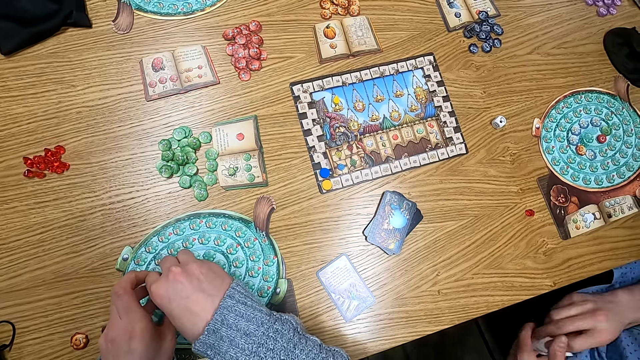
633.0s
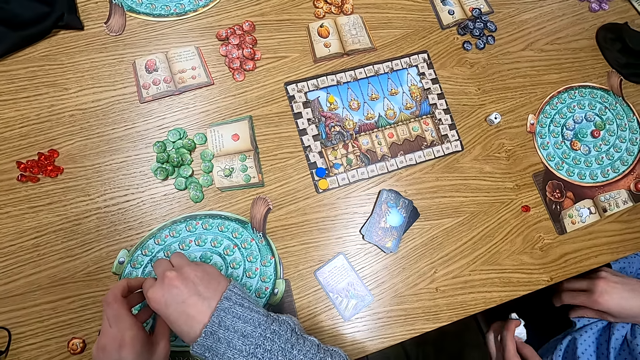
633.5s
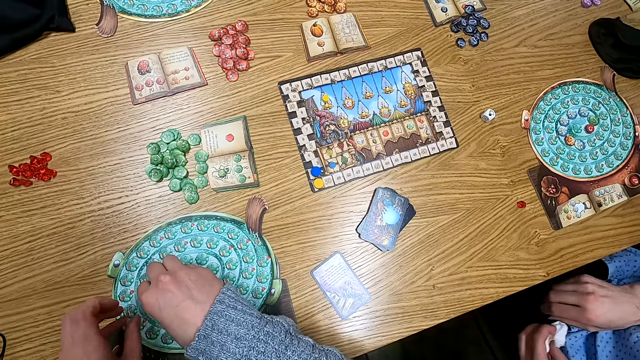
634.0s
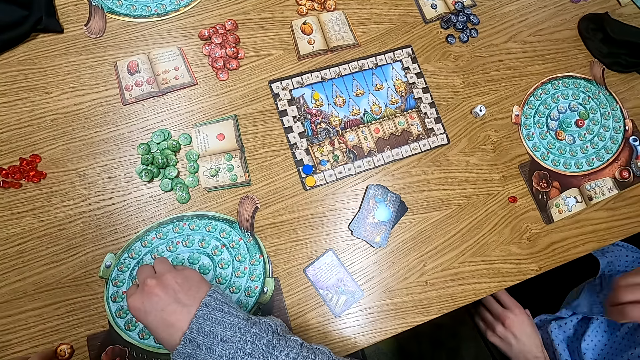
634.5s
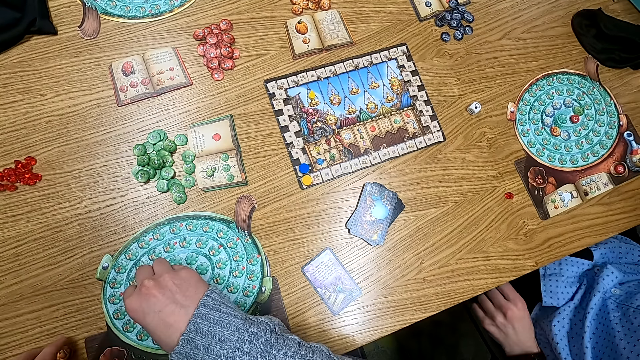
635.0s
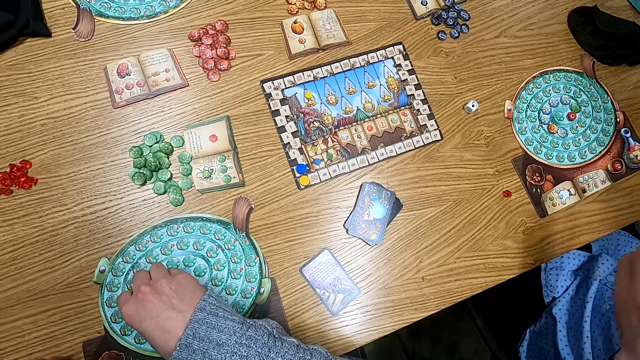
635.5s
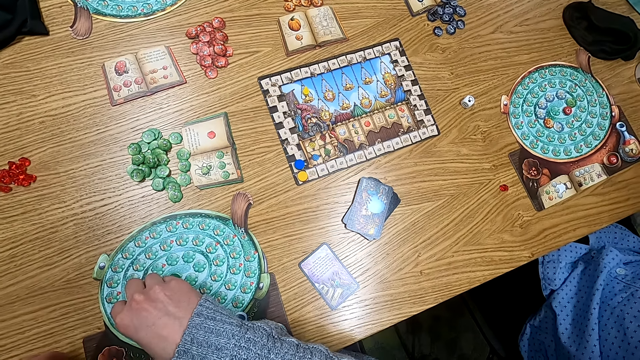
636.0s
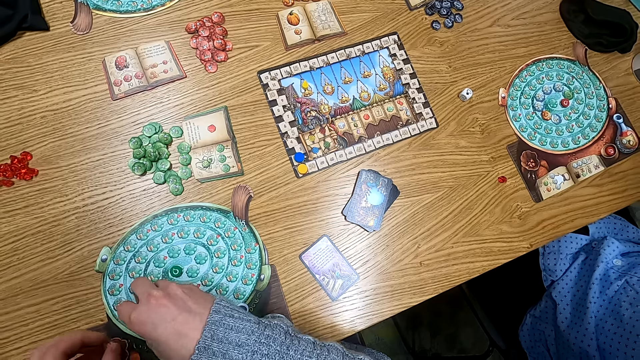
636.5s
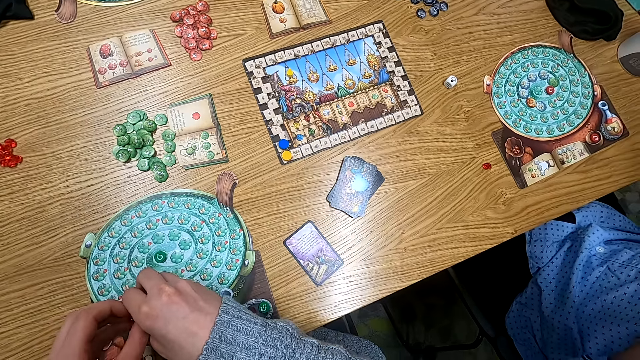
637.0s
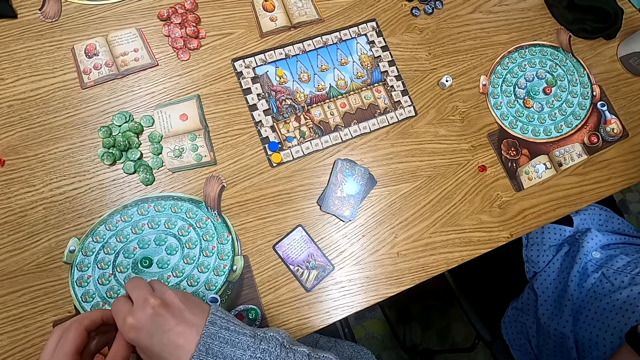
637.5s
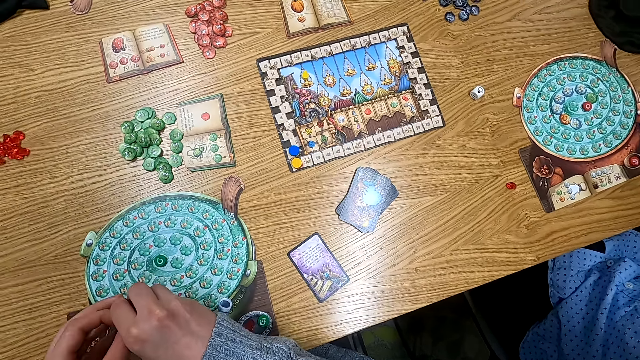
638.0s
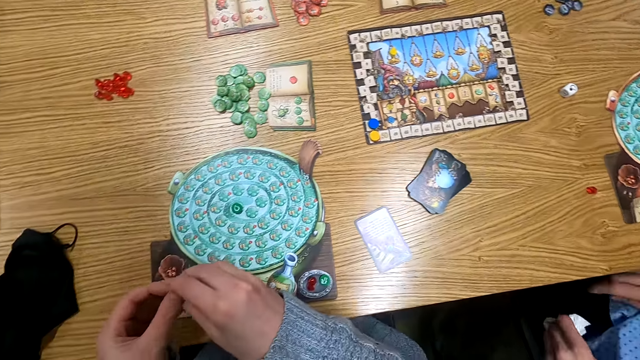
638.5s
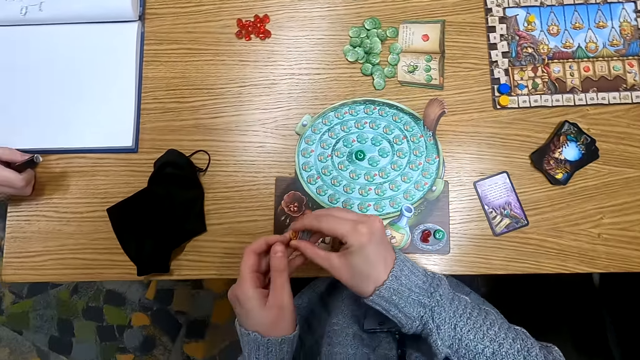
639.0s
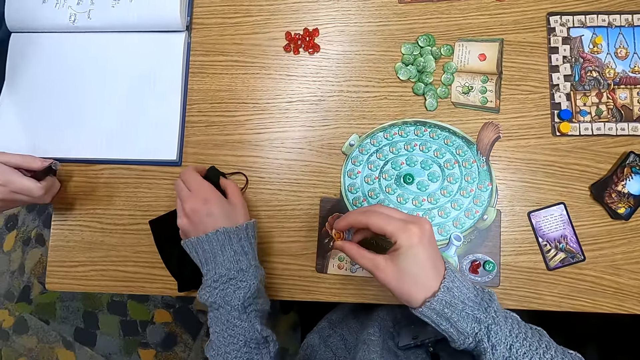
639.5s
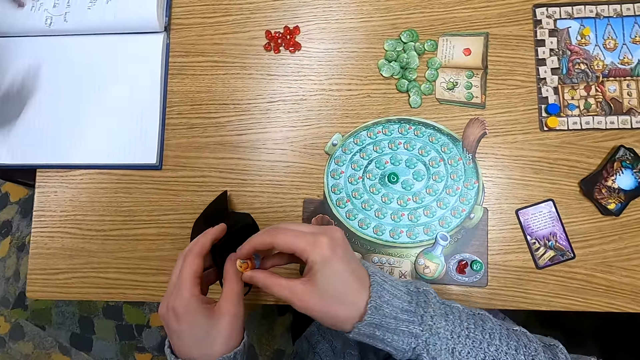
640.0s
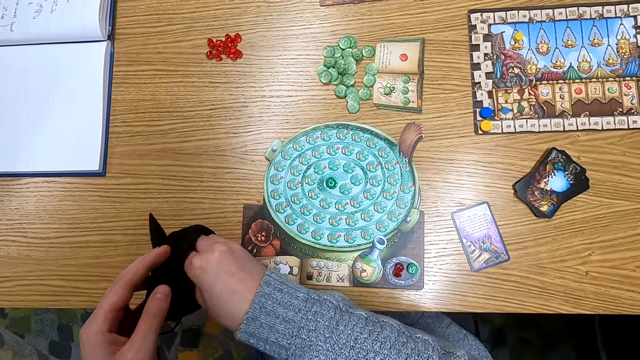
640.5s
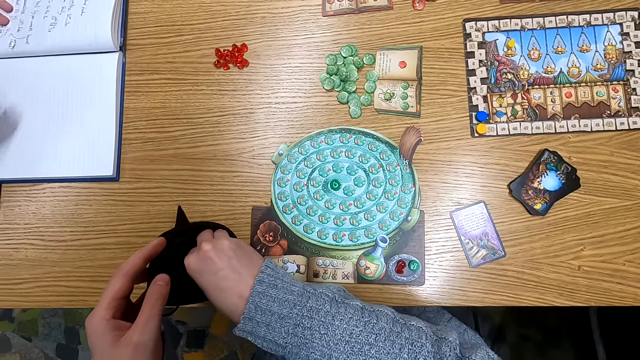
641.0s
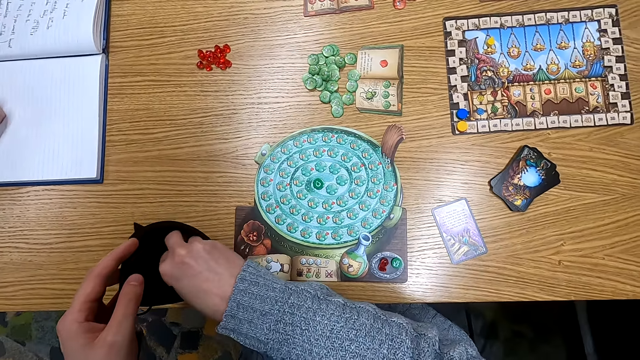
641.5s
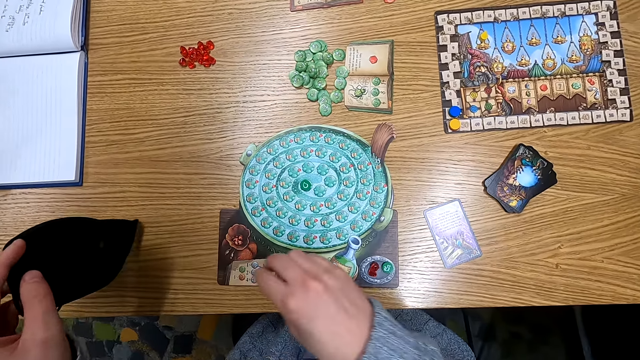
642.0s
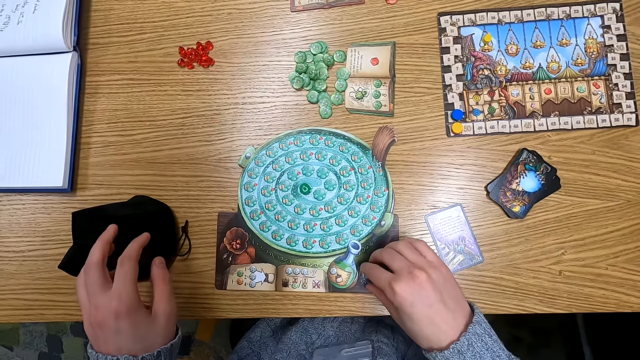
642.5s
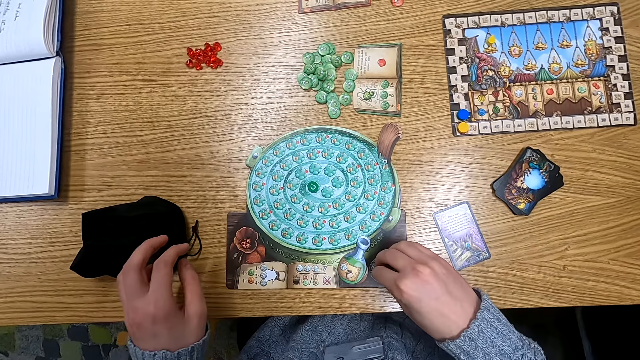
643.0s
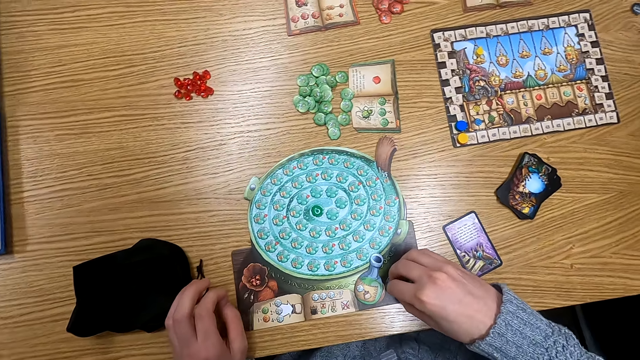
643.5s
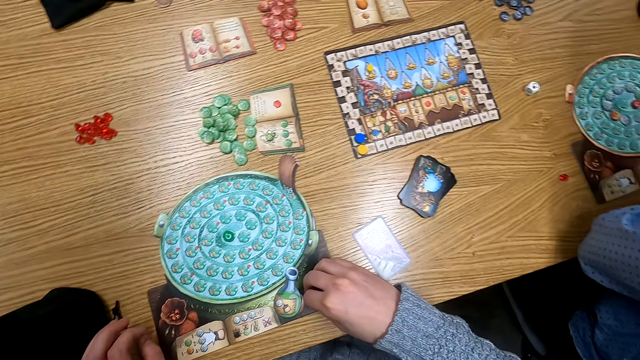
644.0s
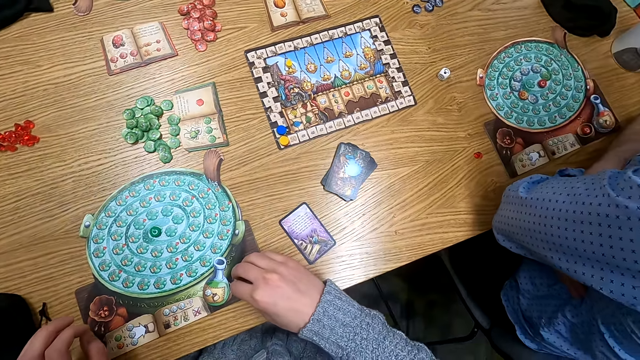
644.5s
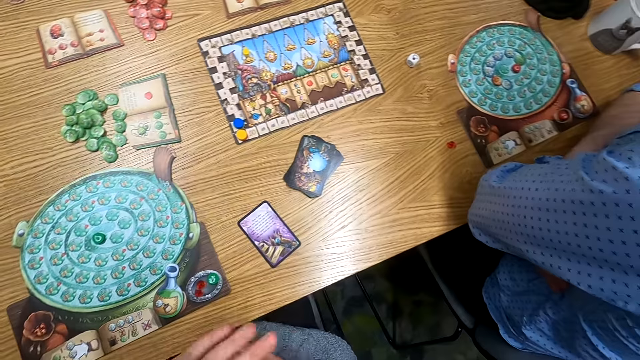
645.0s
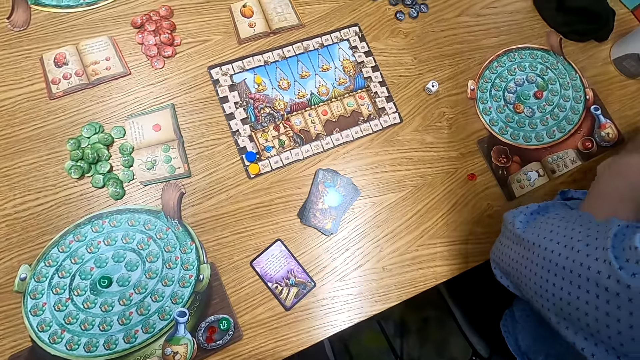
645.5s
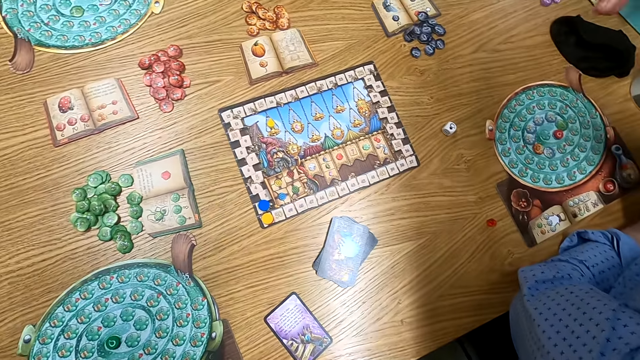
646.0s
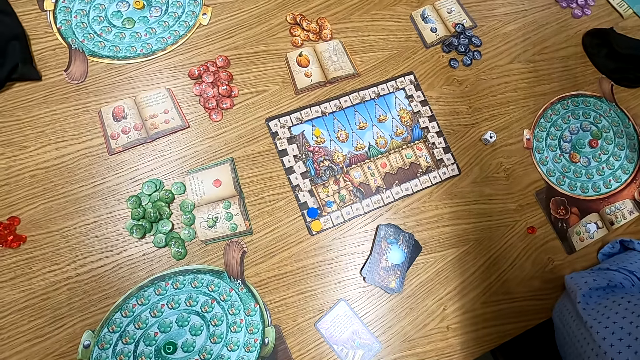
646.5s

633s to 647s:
A man inserts a handkerchief in his pocket. The camera wearer holds a point token on the table. They turn around. They hold a cloth bag. They put the point token in the cloth bag. They put the cloth bag on the table. They turn around.

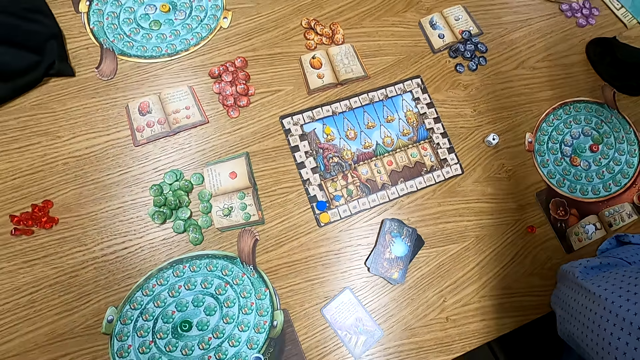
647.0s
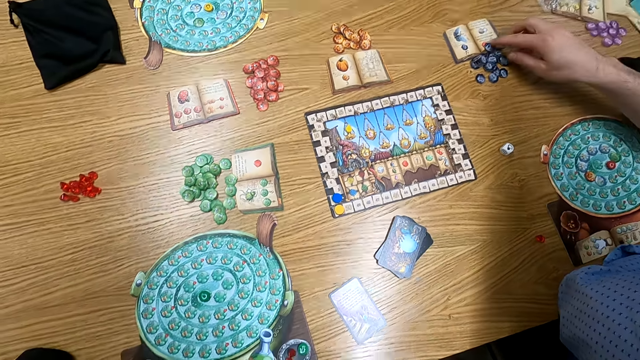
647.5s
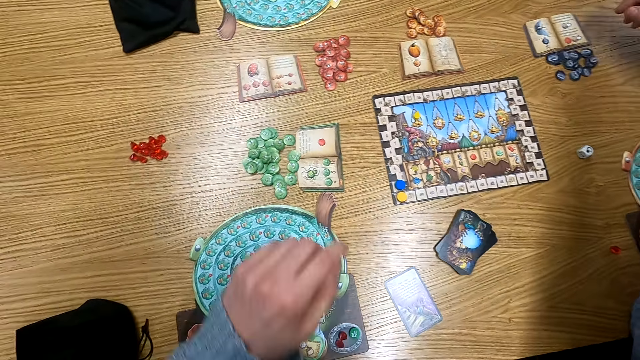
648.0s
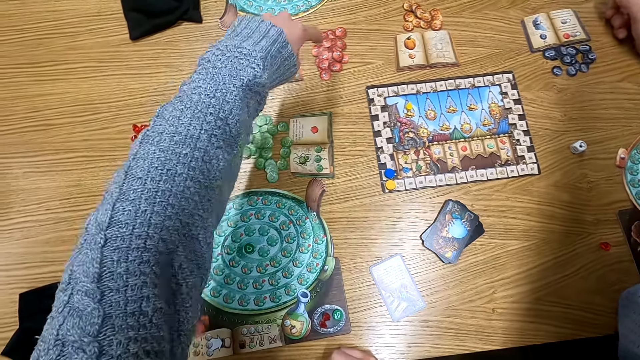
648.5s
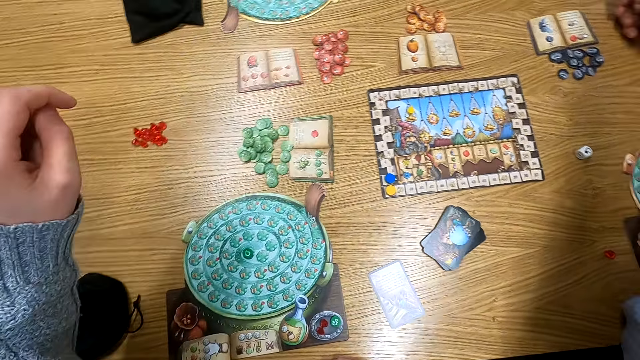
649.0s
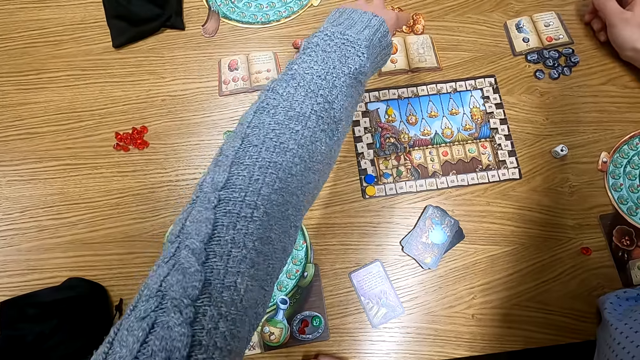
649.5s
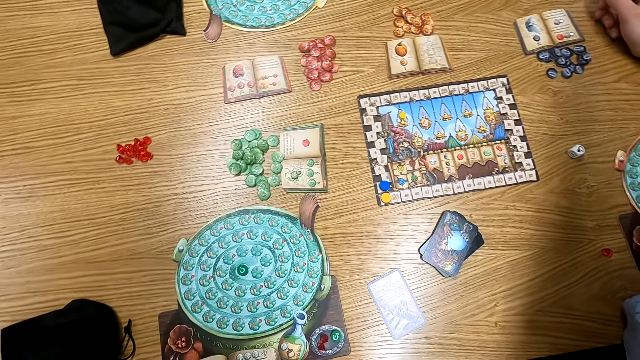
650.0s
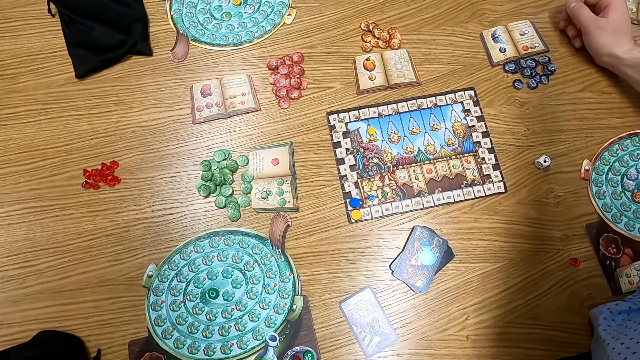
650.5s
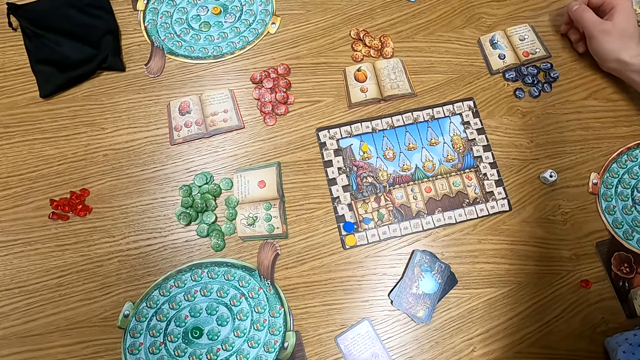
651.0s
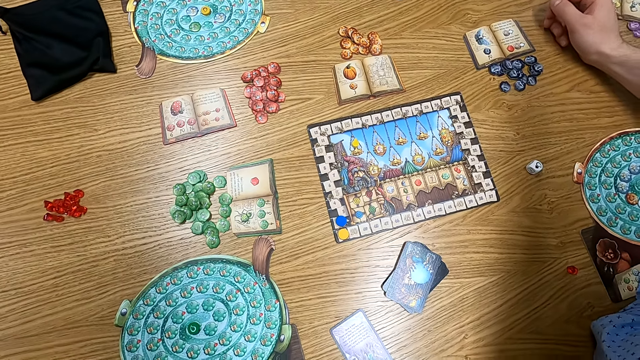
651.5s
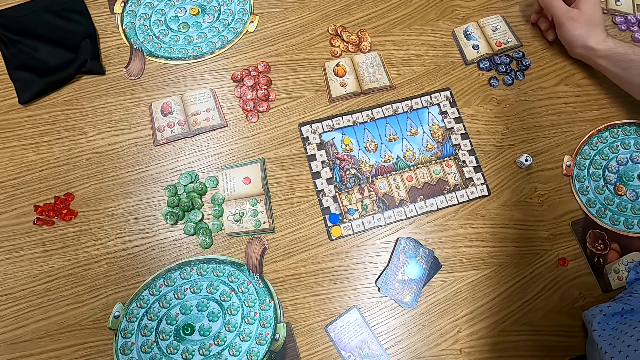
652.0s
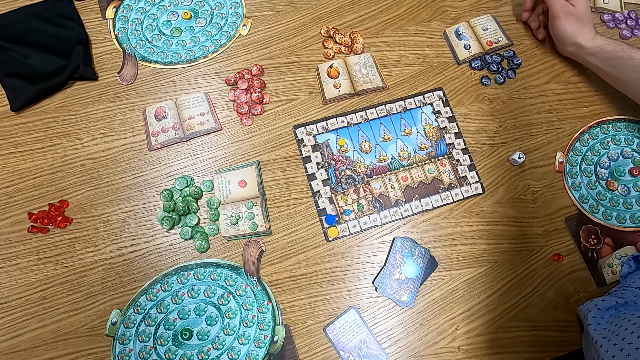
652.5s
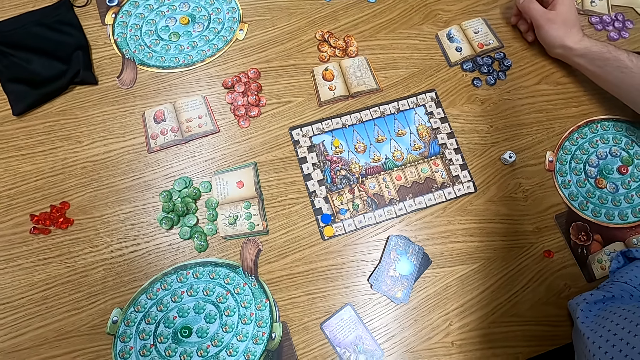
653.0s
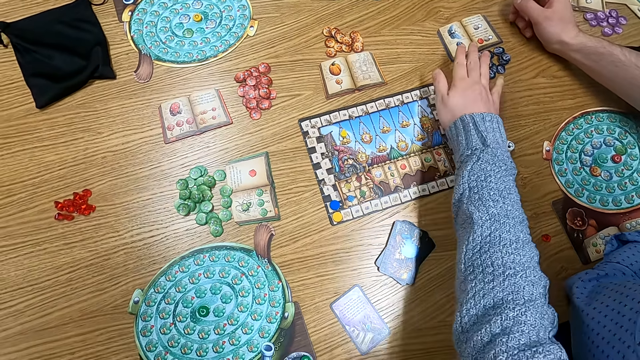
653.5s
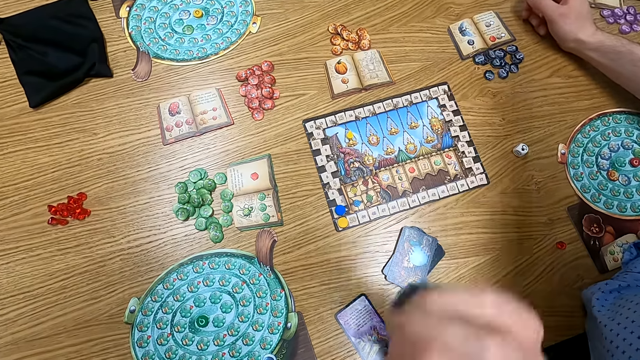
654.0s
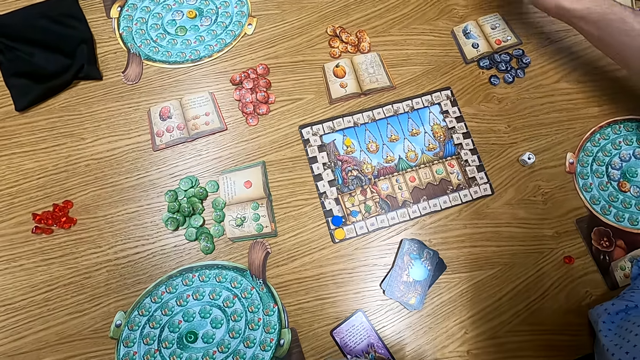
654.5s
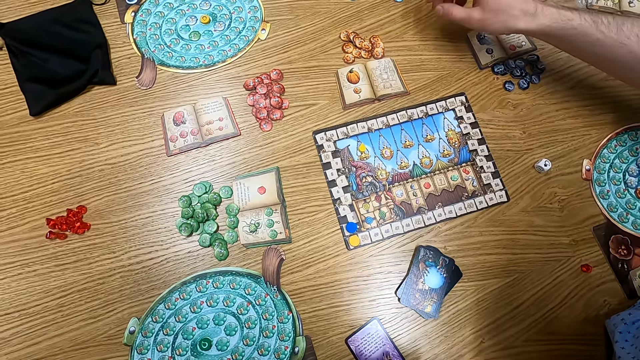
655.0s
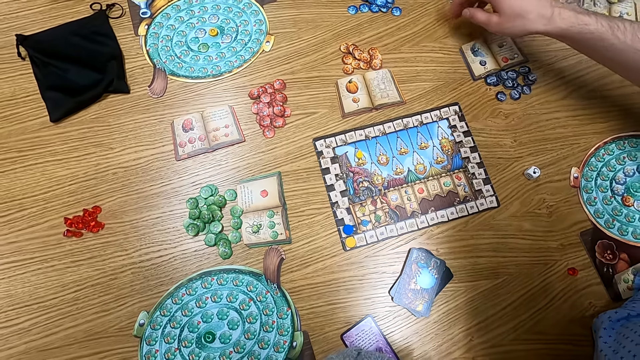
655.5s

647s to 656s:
A man holds a point token on the table. The man touches counters. The camera wearer stretches a hand on the table. They turn around. They stretch the hand on the table and move the hand.
